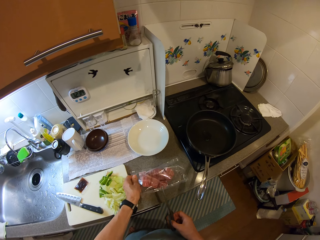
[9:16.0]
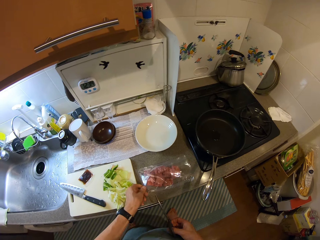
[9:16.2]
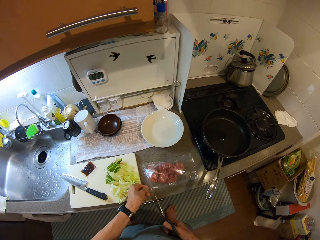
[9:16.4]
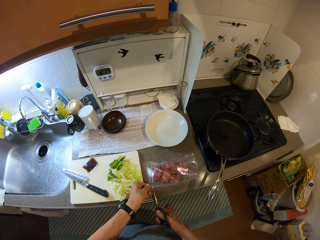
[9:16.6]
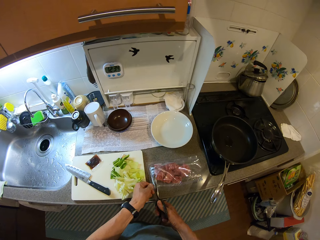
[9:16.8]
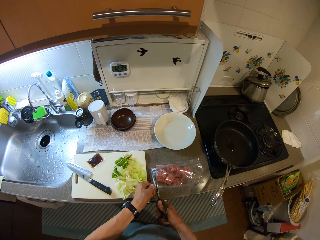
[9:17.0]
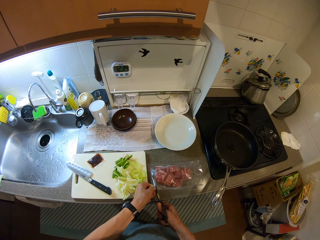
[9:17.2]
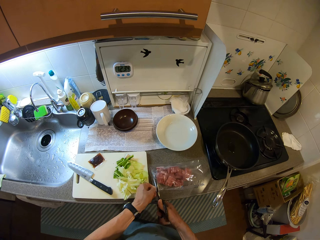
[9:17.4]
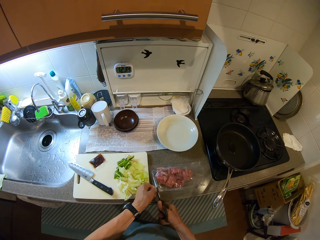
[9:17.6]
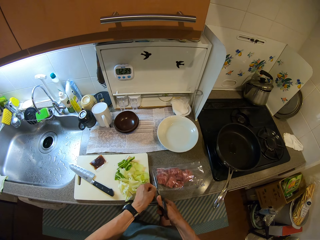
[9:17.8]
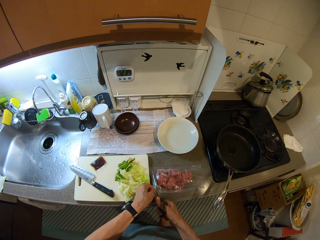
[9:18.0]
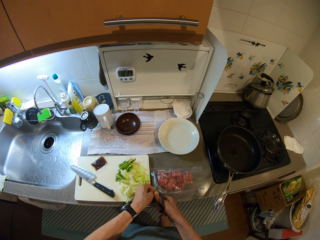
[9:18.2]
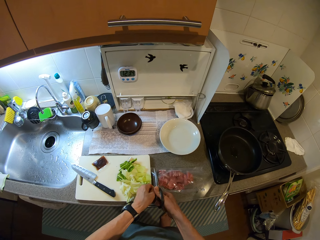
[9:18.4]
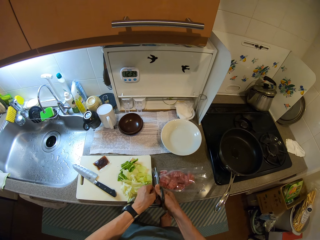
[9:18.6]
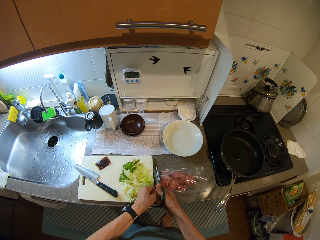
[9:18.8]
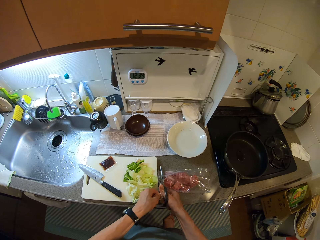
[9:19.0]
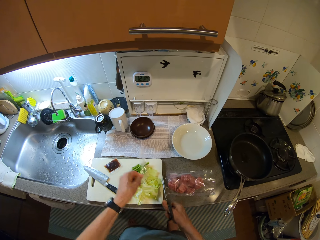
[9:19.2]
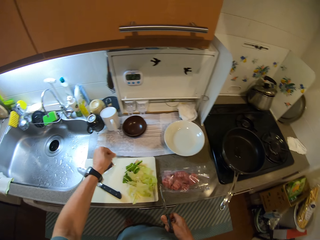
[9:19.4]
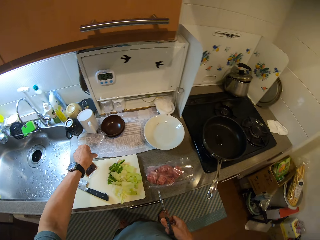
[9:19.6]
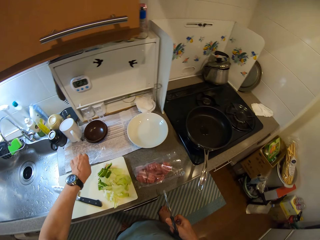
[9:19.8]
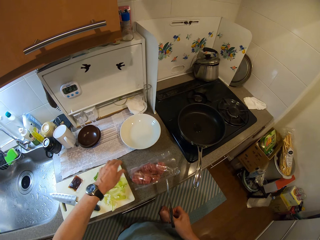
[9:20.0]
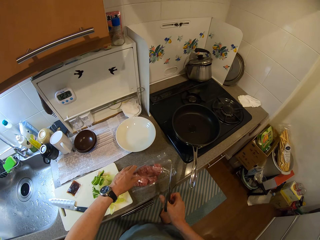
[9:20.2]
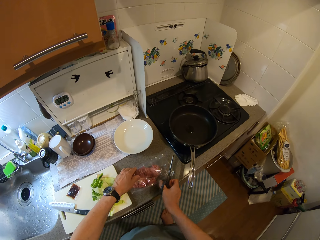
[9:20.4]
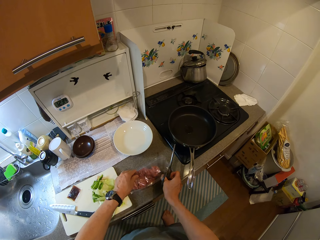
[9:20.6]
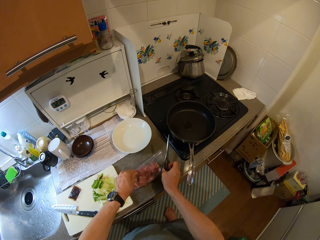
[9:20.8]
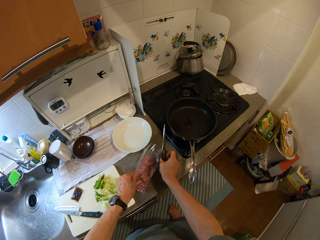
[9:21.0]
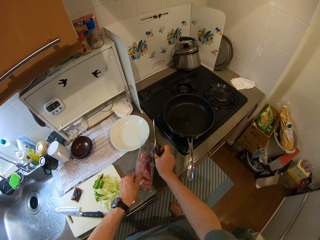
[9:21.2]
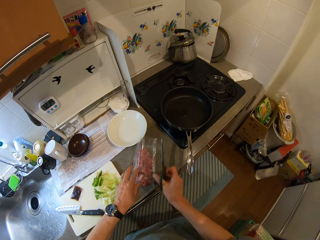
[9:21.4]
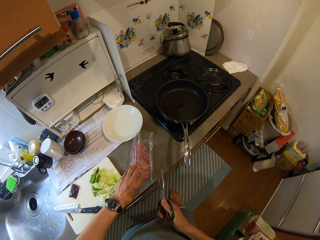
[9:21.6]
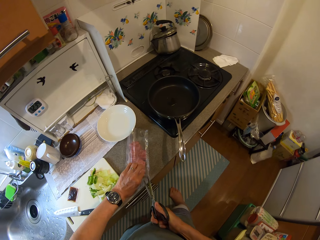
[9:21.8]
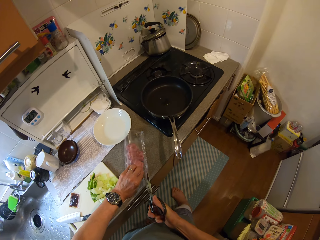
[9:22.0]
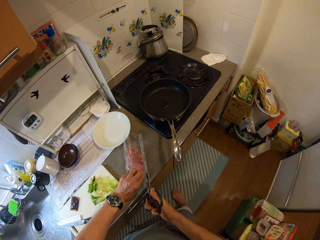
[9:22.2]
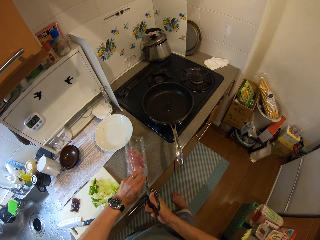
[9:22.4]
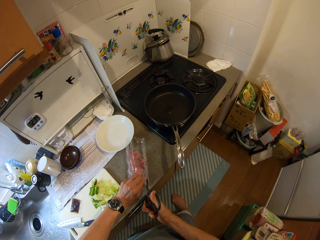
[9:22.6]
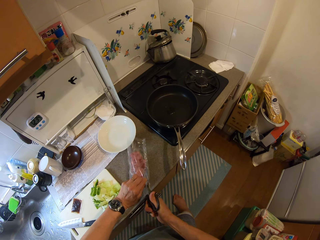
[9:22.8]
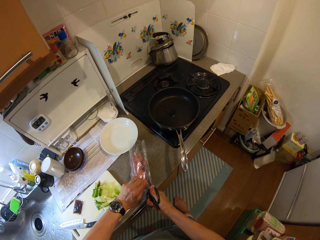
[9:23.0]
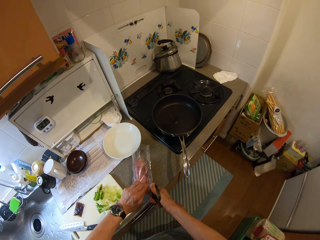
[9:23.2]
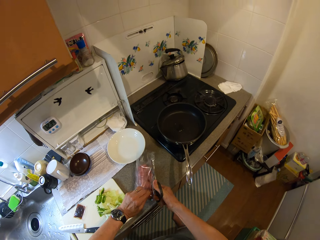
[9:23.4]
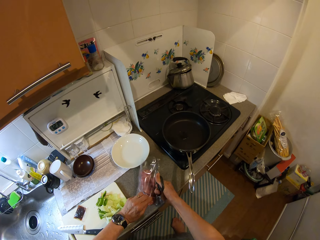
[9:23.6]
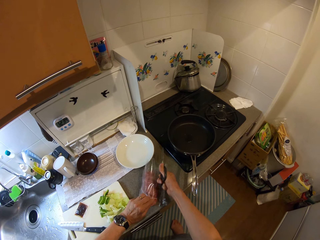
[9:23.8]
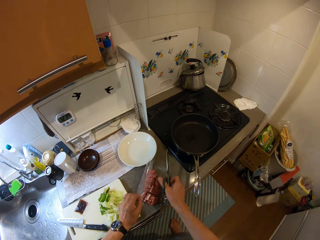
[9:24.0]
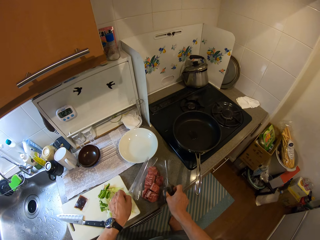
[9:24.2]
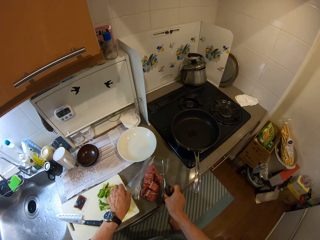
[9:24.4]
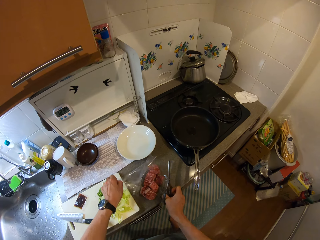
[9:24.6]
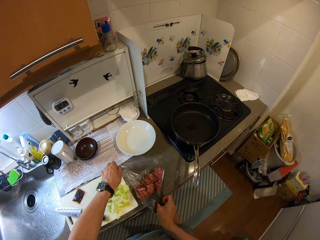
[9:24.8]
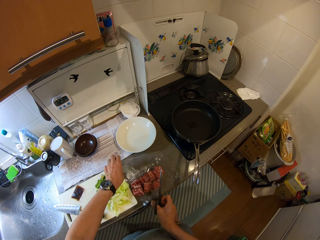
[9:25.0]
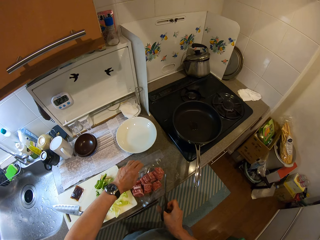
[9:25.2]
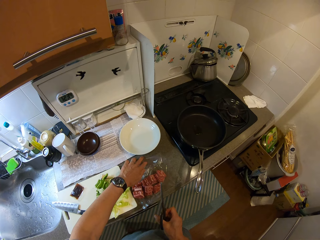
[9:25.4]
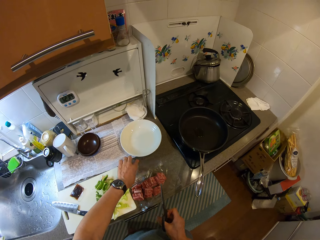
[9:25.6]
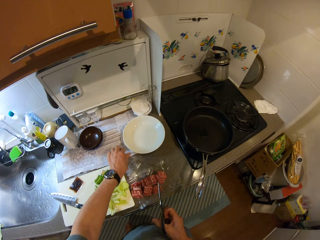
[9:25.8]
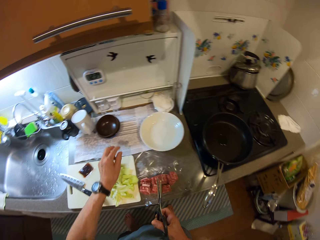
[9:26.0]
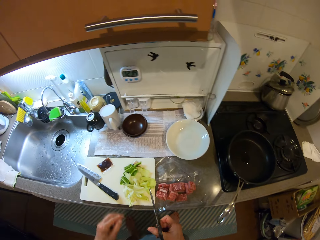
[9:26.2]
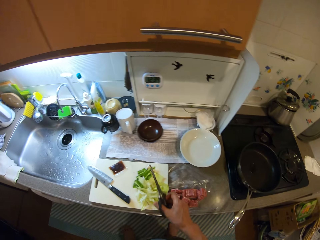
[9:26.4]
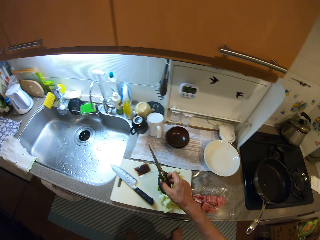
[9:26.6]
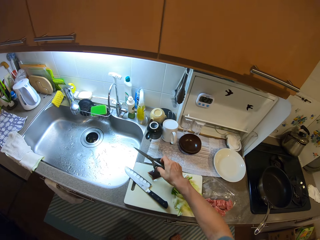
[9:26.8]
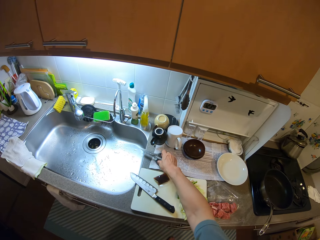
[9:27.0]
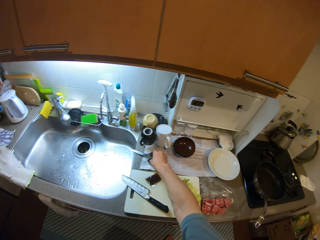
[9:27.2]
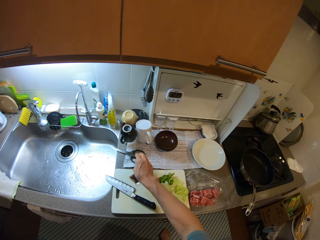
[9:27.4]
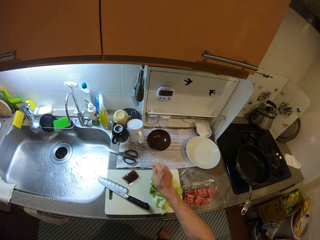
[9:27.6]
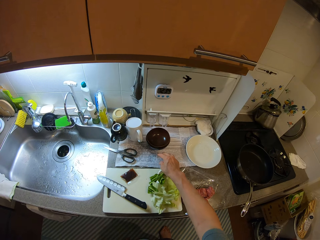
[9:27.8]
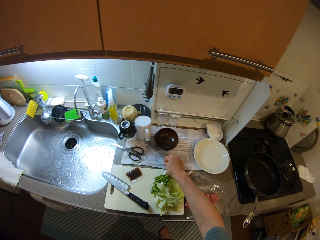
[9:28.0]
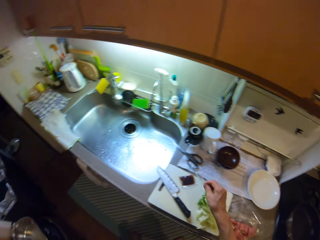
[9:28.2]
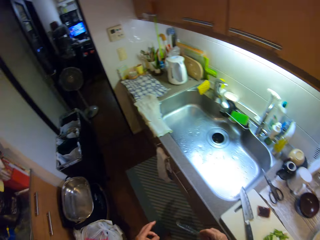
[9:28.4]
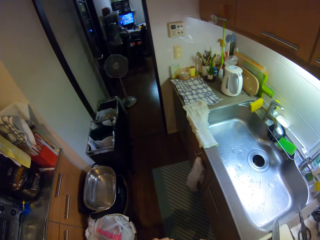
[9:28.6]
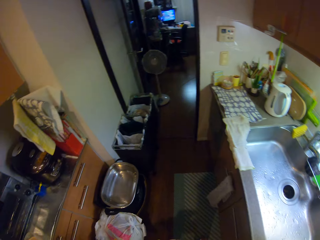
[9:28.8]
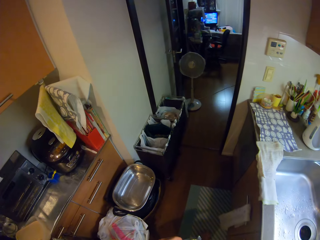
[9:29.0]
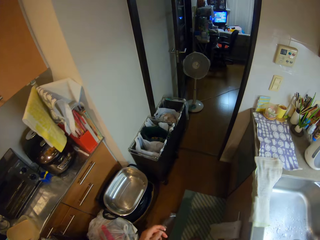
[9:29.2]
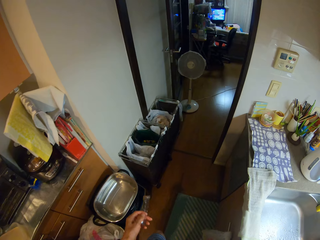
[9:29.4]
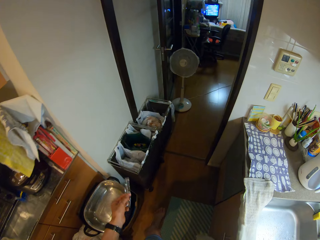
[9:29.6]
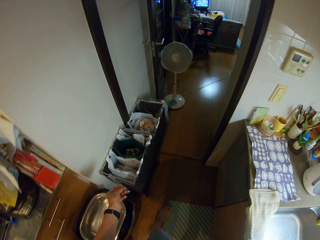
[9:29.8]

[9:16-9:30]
The camera wearer cuts meat in a paper pack. They cut open the nylon with the scissors. They drop the cut nylon on the counter. They turn the meat in the pack. They cut meat in the paper pack. They cut open the nylon with the scissors. They open the meat in the paper. They place the scissors in the sink. They pick dirt from the sink.

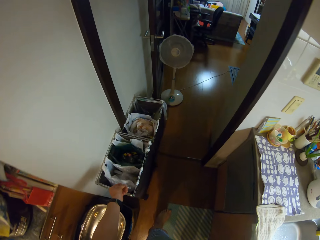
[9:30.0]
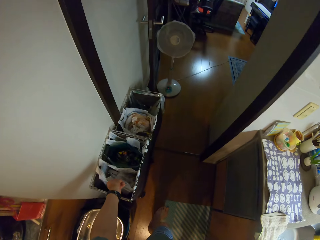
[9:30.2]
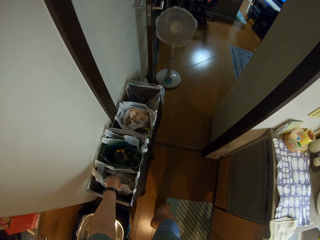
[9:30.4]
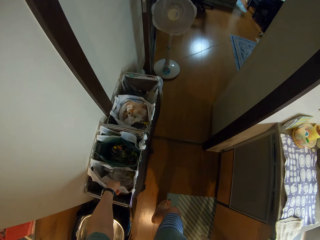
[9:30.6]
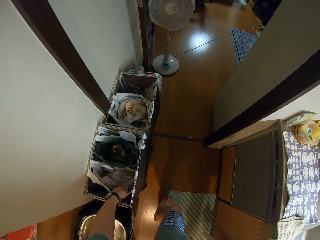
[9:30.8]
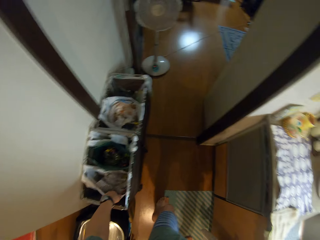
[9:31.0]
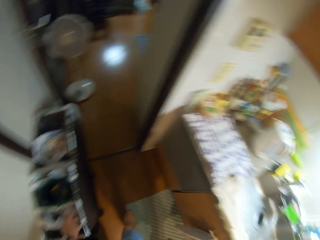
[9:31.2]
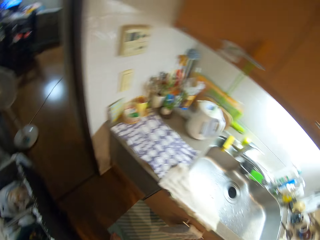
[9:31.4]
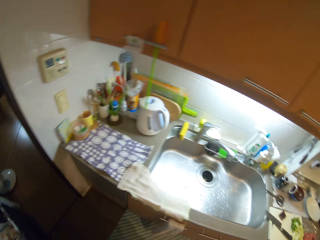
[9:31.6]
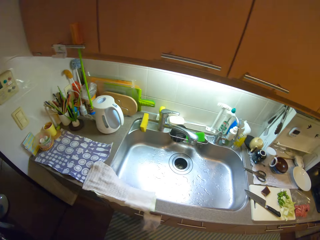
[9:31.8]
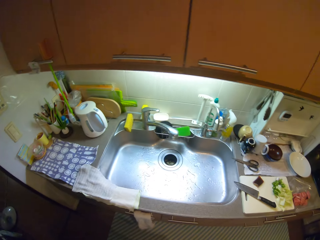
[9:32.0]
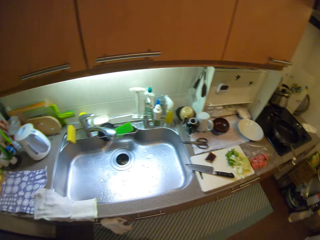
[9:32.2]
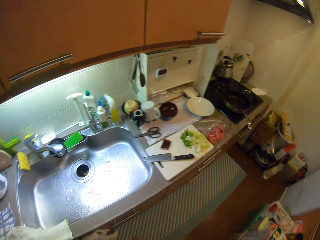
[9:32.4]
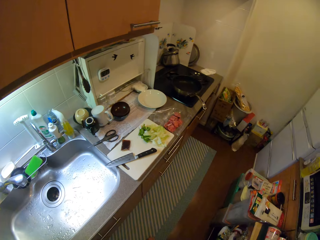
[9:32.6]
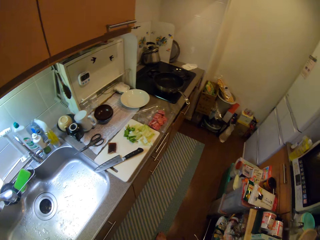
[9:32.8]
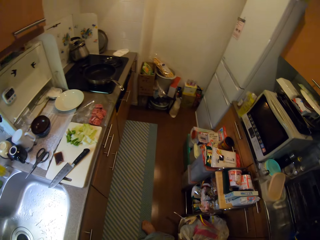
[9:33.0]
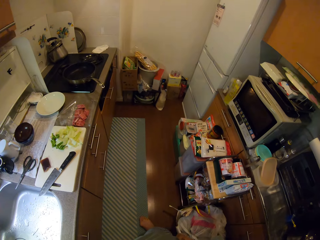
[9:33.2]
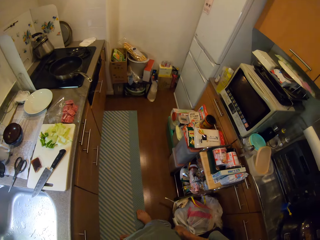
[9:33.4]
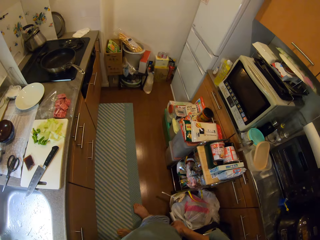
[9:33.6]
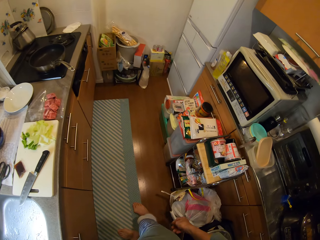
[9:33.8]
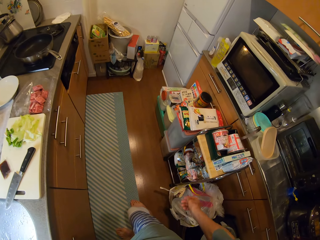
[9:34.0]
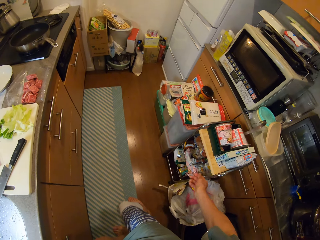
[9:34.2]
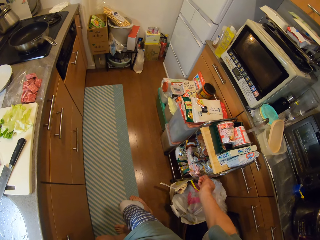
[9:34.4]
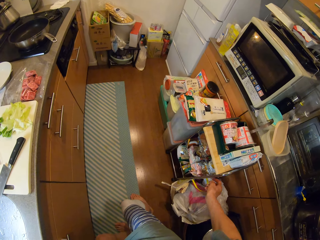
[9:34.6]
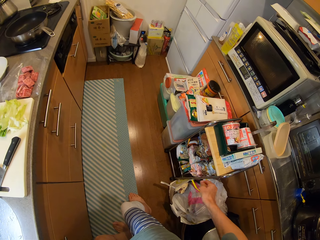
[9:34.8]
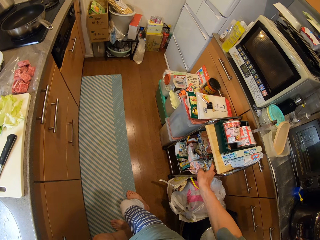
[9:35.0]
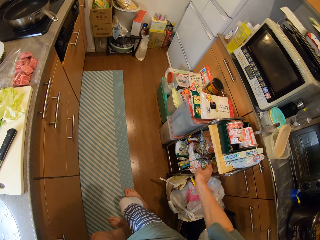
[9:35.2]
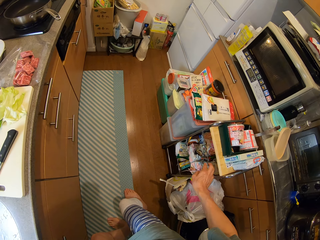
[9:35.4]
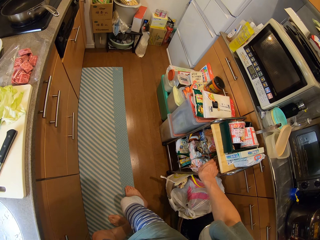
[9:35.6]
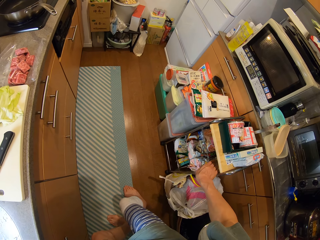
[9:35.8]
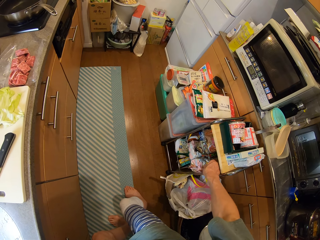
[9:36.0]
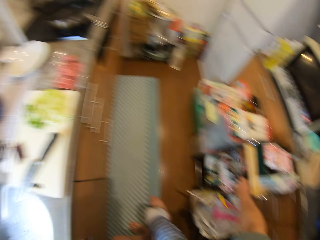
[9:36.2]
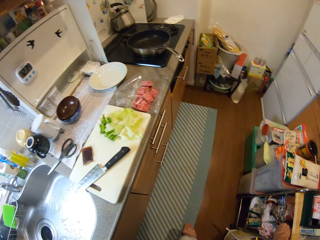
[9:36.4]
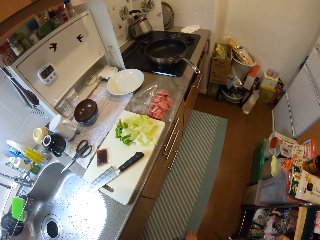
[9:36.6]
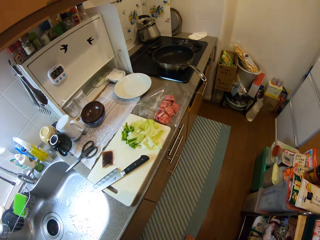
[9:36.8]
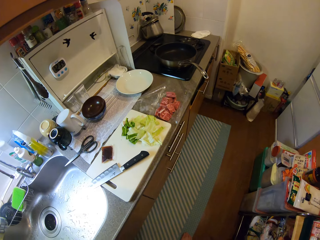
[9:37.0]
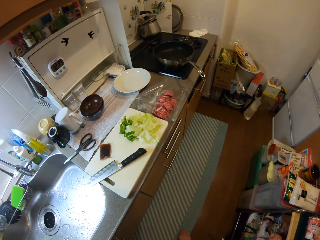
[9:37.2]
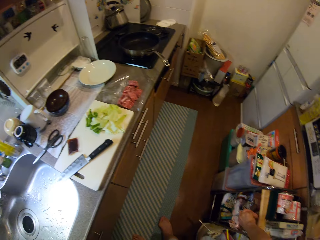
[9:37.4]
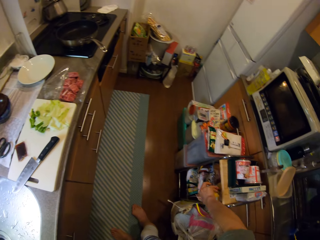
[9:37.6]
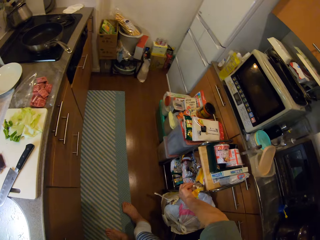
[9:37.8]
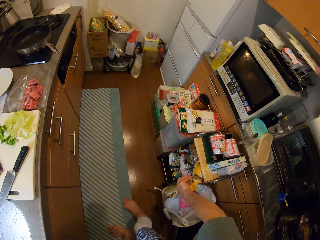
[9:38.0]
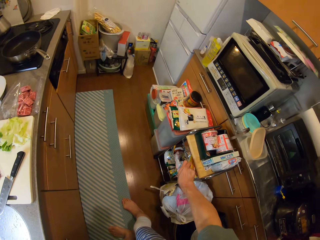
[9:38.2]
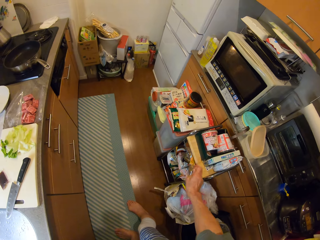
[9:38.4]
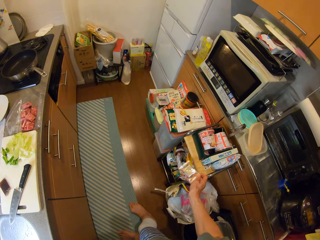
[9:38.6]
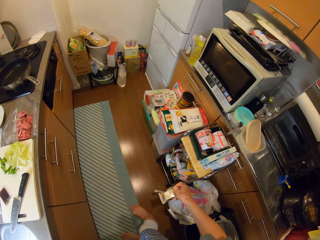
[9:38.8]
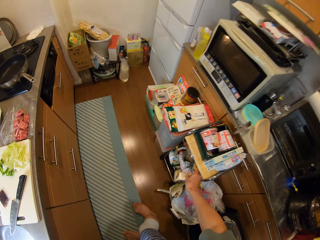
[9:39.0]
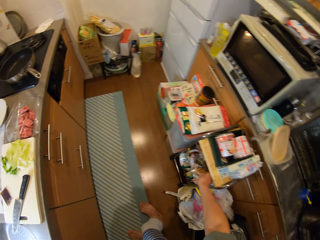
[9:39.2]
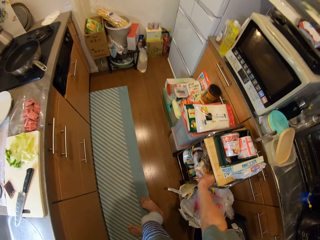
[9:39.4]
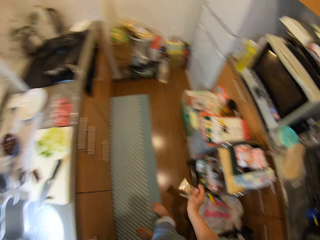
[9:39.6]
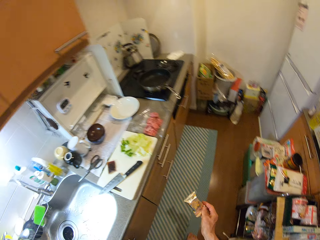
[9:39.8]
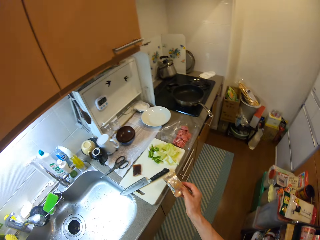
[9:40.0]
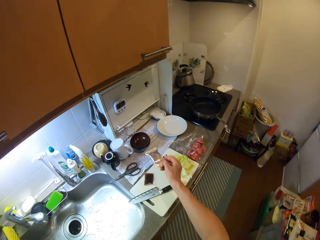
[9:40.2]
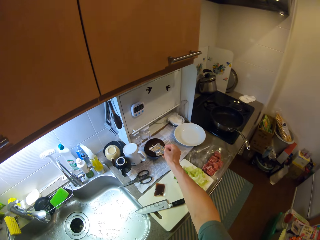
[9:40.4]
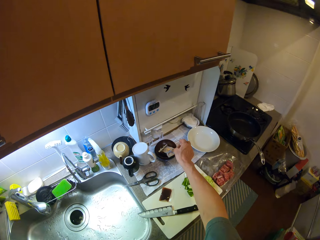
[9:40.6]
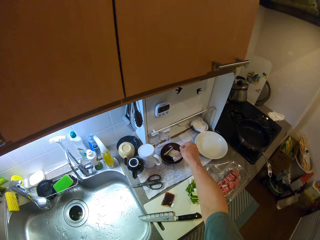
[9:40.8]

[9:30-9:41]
The camera wearer drops the cut nylon in the bin. They take a pack from its carton. They put something in a bowl.
